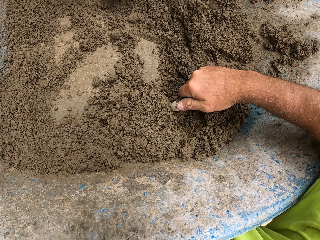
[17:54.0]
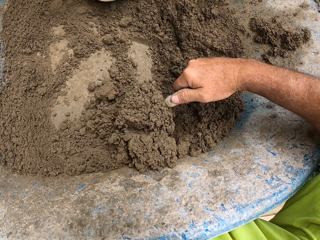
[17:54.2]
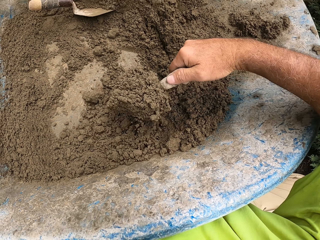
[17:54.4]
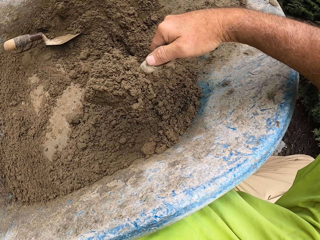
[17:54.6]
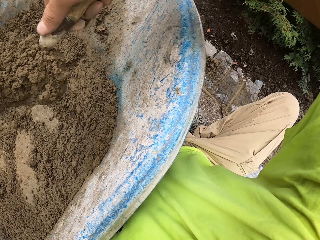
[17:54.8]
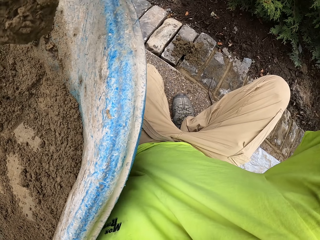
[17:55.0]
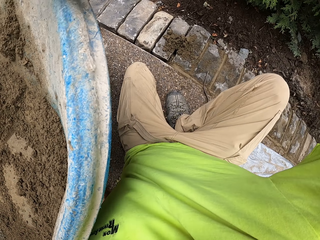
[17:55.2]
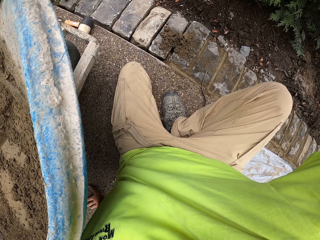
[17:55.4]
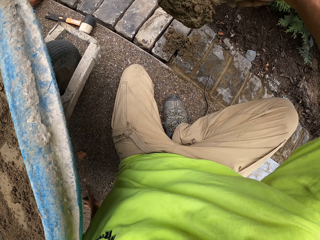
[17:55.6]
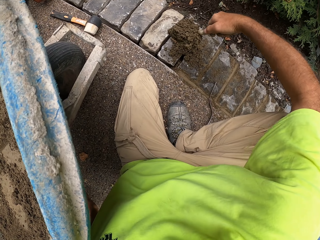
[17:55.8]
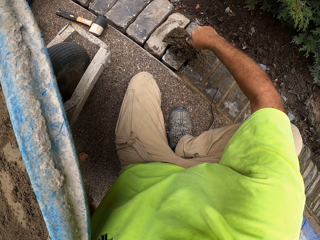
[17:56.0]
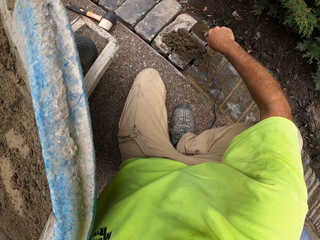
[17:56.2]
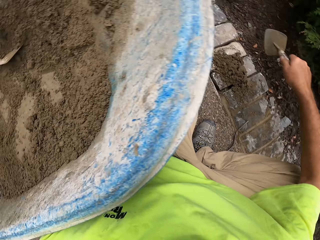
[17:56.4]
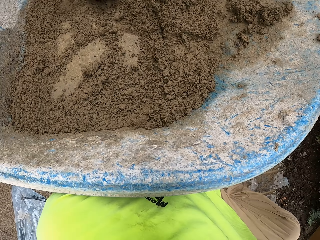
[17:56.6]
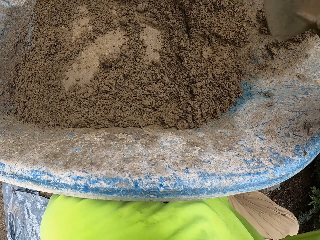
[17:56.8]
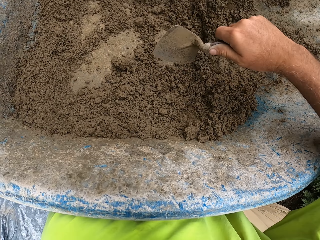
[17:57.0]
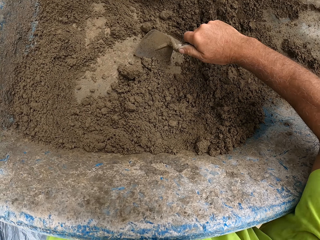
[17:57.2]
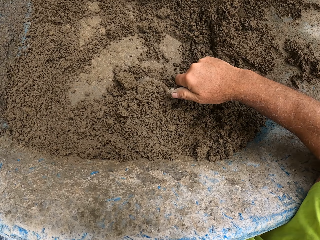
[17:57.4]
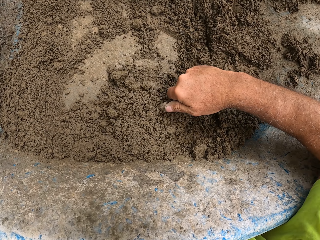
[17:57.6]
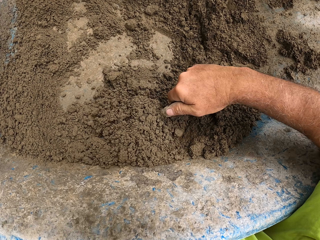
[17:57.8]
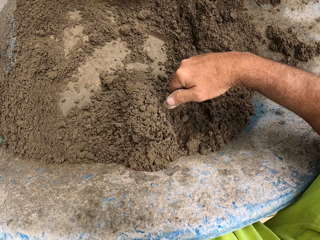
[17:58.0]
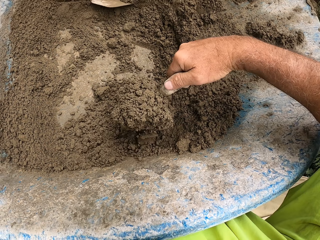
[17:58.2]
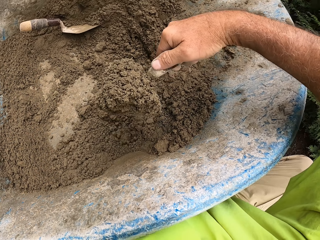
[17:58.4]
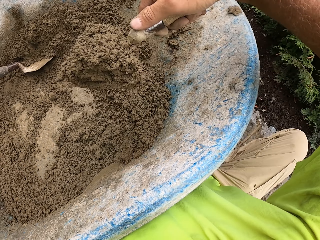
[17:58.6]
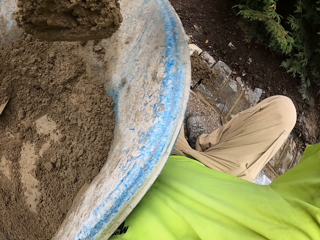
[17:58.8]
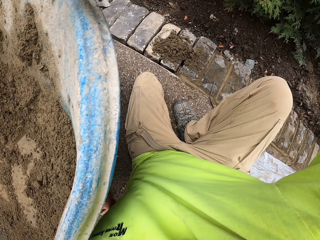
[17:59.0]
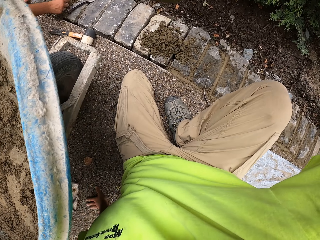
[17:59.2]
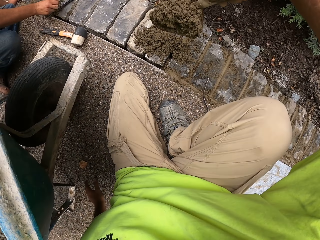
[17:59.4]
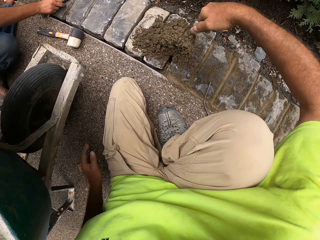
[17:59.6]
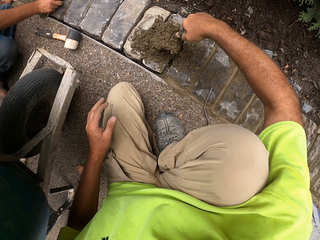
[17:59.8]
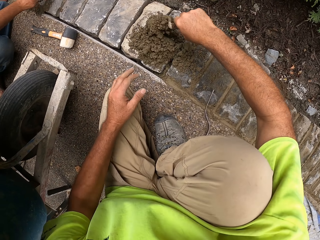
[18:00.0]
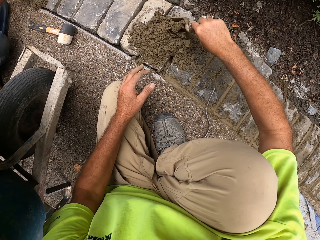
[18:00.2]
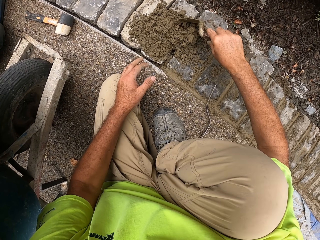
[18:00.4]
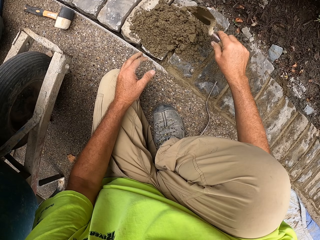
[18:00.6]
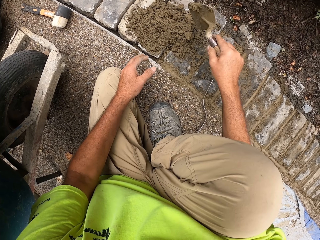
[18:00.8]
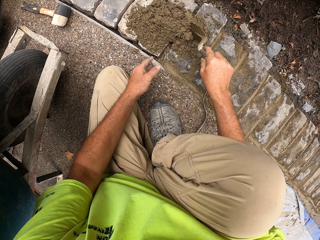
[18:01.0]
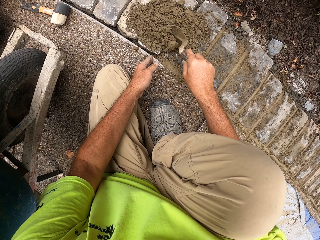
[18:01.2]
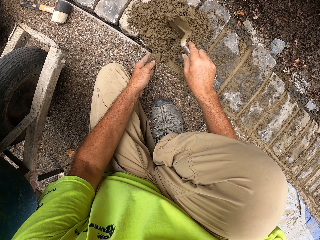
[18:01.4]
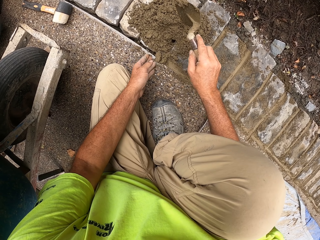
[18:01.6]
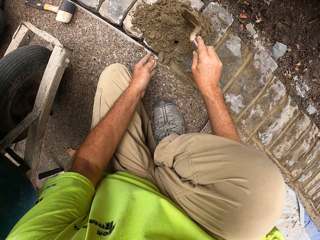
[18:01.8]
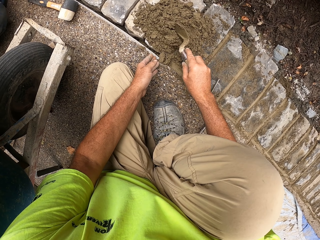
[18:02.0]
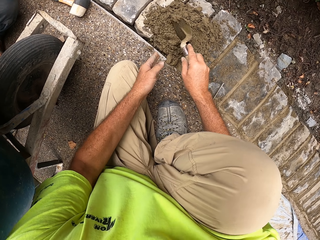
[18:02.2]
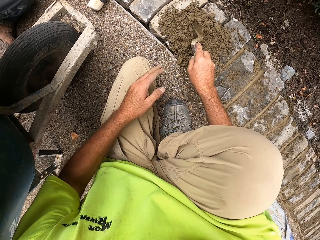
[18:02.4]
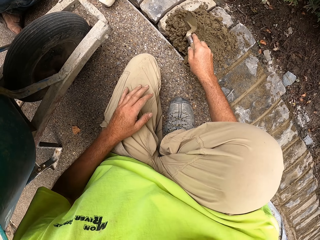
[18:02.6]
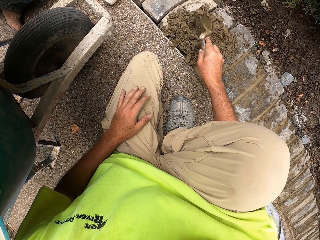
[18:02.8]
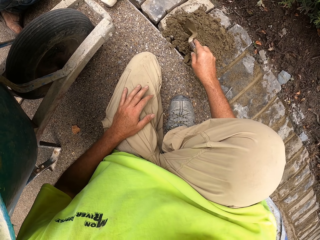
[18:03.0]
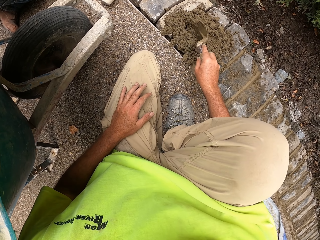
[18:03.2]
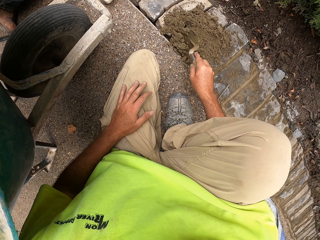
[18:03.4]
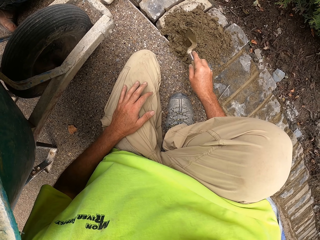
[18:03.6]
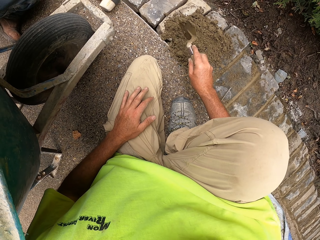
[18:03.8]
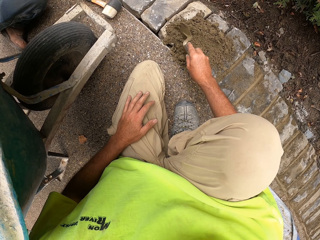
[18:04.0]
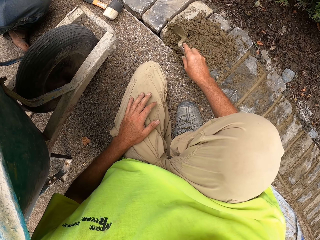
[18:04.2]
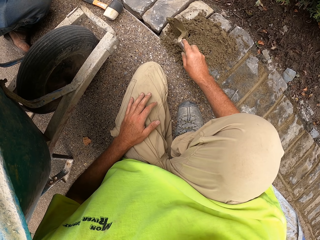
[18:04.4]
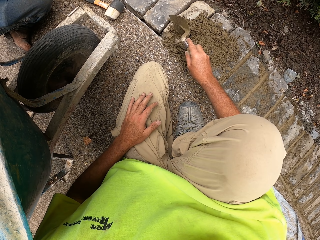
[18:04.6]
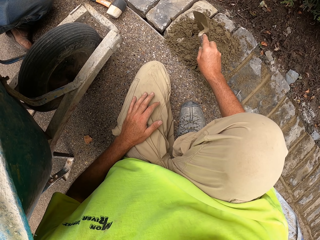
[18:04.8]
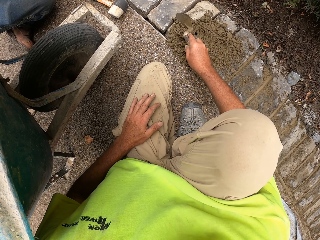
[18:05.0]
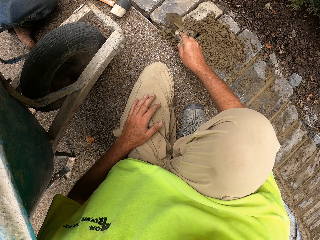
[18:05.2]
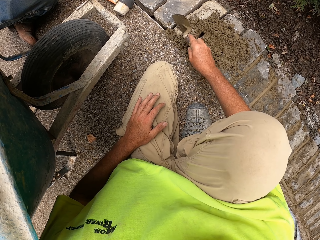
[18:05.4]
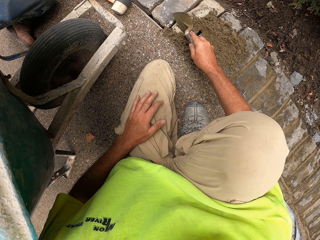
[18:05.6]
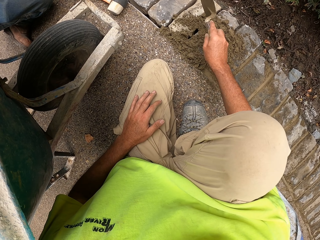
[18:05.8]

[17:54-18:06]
The camera wearer pours the concrete on the brick. They scoop the concrete. They pour the concrete on the brick. Someone puts the cement paste between the bricks with a window trowel. The camera wearer pushes the concrete in the spaces with a masonry trowel.

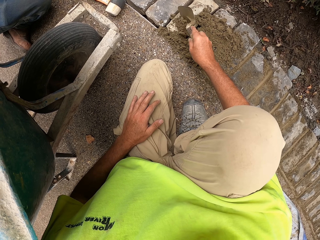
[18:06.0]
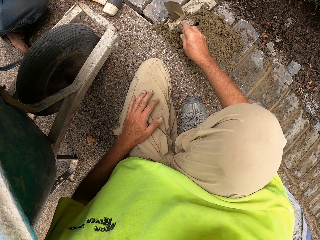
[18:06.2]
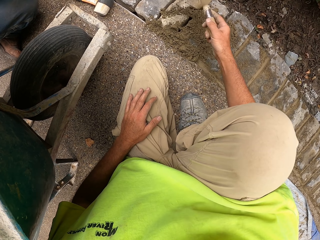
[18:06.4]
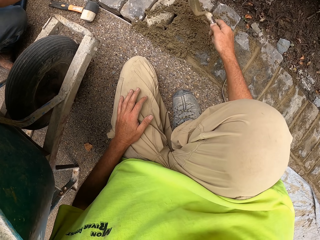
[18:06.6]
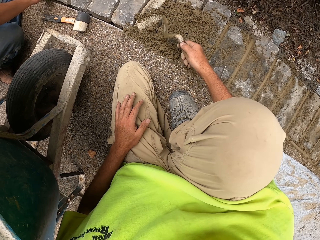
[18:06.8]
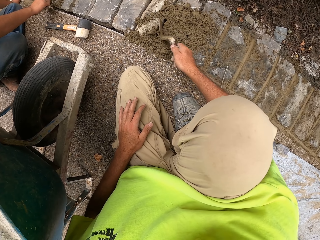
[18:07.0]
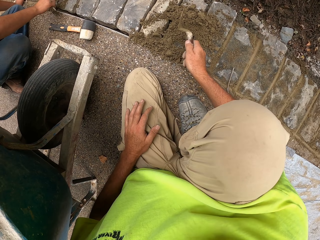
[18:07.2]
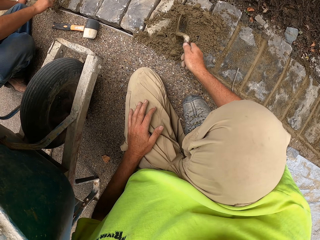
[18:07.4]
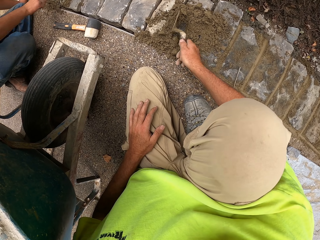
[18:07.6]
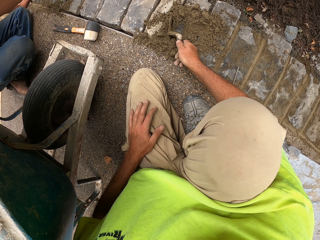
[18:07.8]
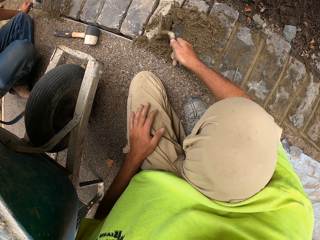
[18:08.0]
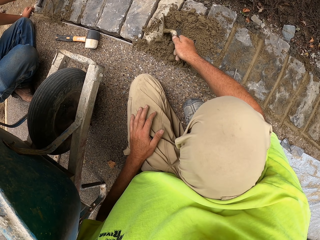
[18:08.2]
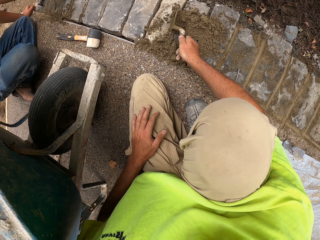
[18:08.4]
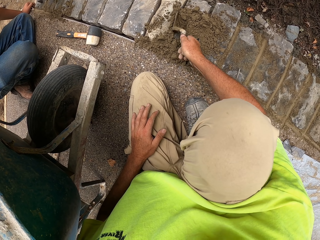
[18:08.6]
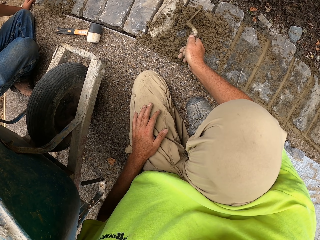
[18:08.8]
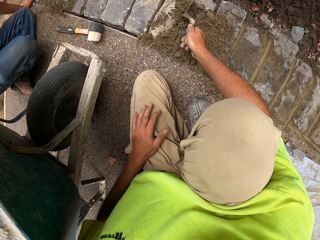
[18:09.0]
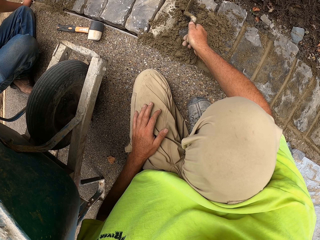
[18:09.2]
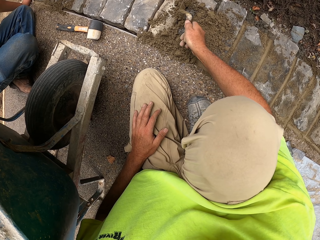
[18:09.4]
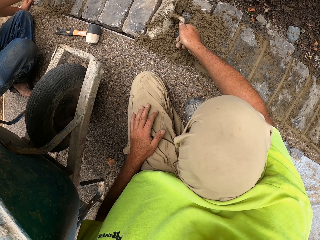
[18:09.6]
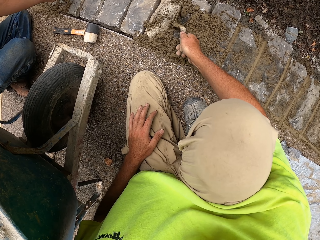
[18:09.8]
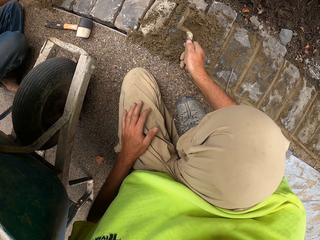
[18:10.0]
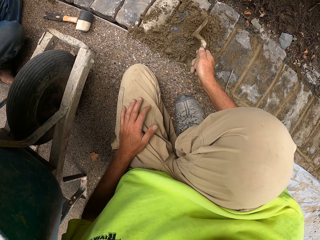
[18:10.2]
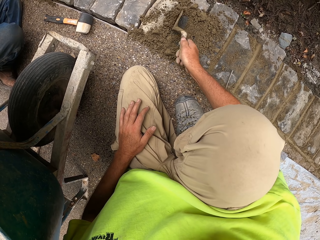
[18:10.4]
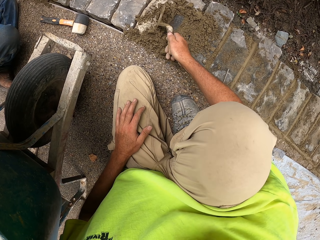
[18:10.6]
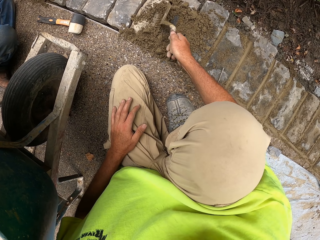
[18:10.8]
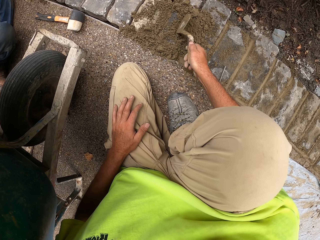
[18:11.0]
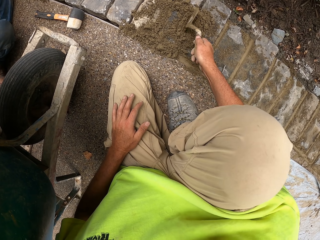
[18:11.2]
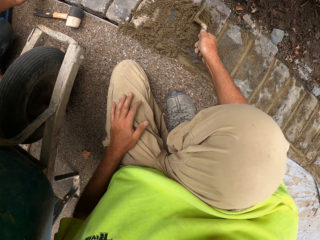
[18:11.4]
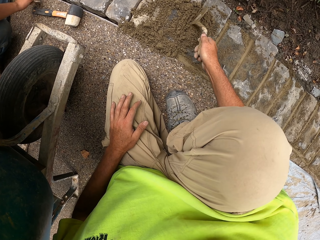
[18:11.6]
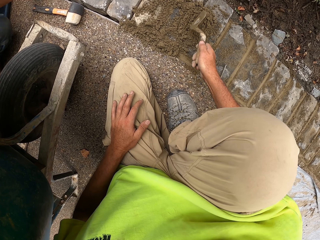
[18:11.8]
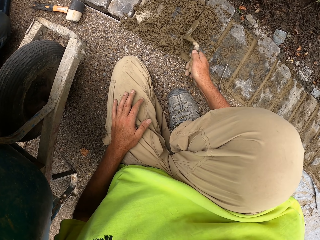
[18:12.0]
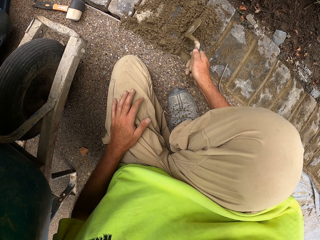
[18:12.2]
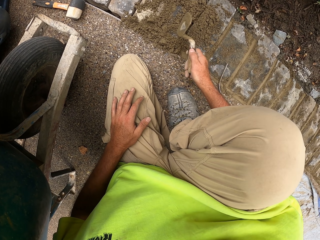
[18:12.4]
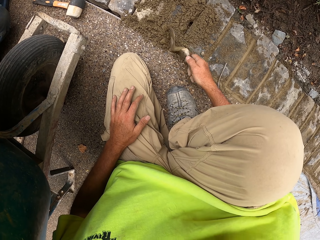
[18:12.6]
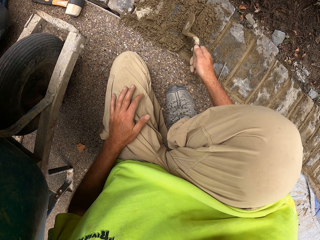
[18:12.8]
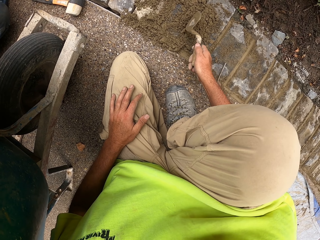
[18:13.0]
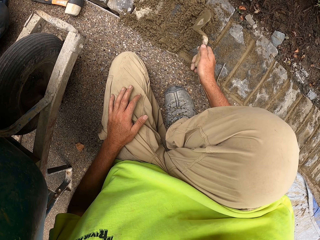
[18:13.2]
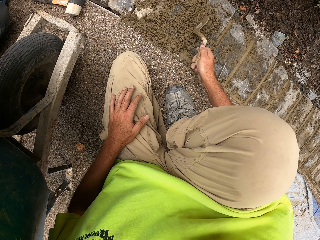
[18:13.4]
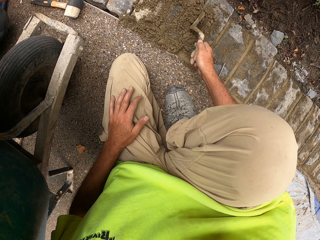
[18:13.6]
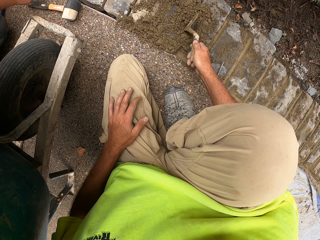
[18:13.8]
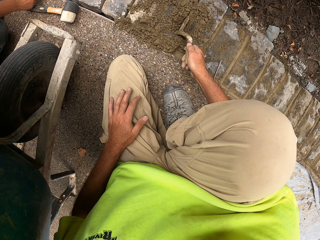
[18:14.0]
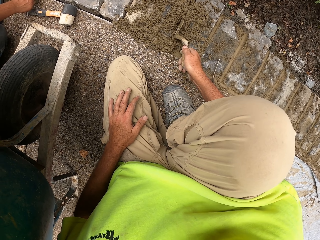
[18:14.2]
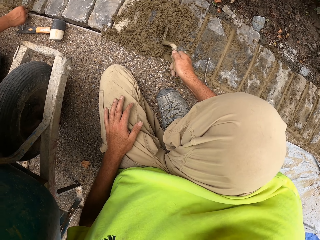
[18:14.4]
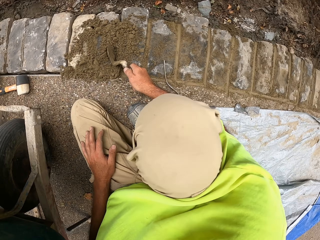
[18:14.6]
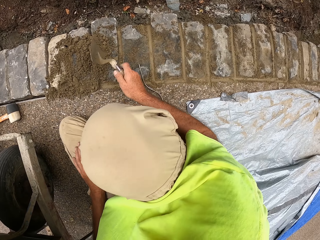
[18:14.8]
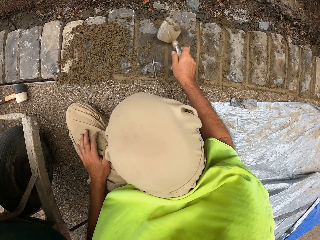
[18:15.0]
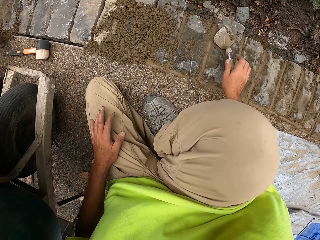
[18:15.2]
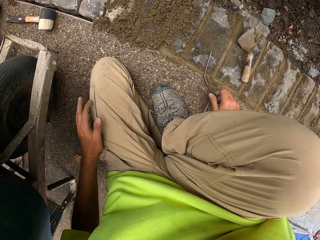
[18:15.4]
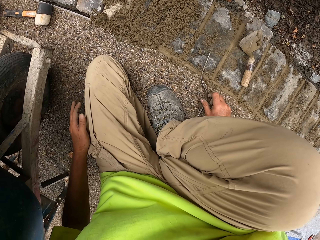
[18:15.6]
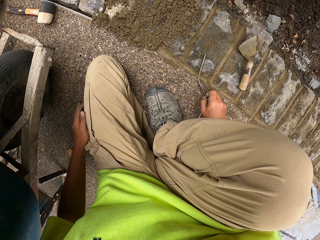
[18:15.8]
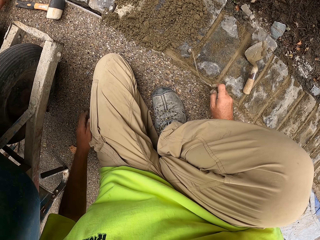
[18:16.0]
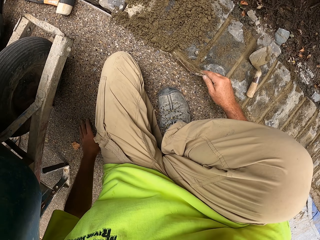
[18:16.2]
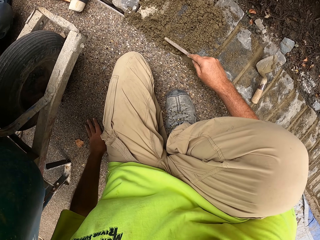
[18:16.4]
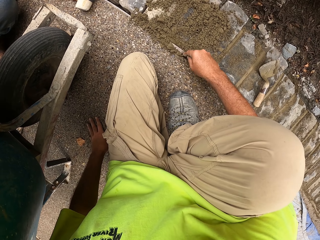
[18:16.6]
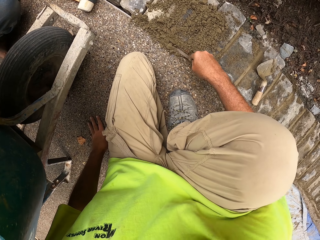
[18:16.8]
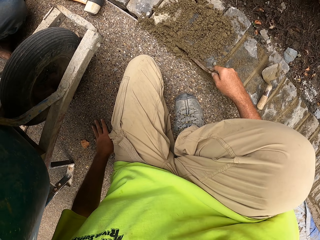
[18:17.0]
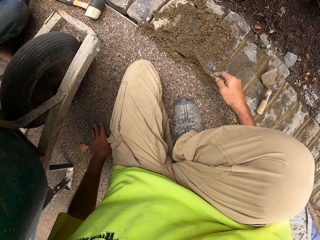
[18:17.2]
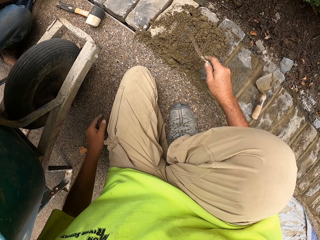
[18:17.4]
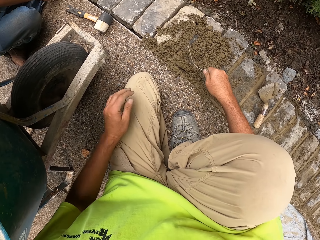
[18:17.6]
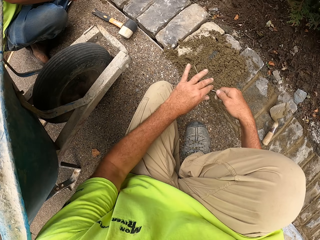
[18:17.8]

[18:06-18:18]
The camera wearer puts the cement paste between the bricks with a window trowel. They drop the masonry trowel. They pick up a trowel. They press the concrete with the trowel.
